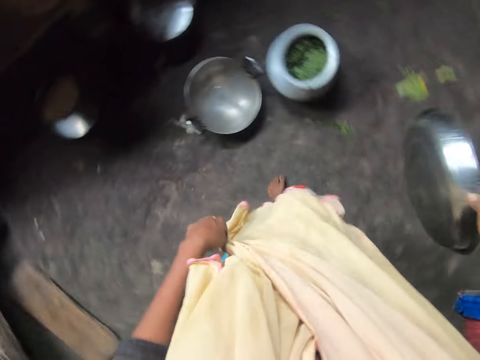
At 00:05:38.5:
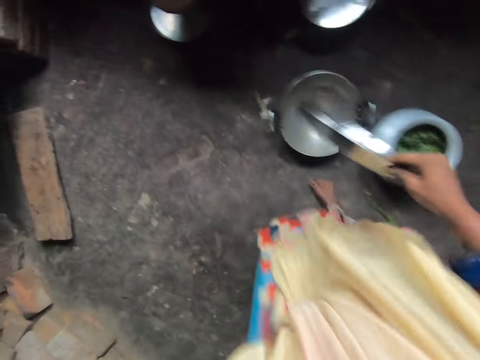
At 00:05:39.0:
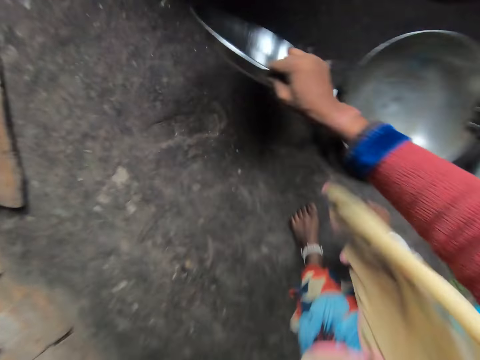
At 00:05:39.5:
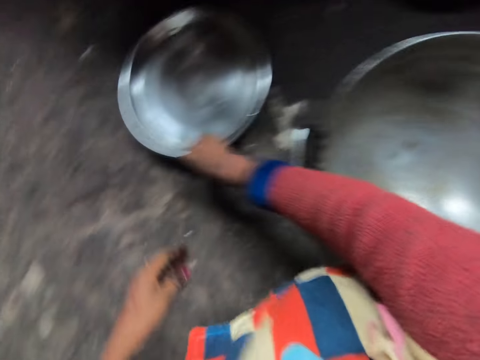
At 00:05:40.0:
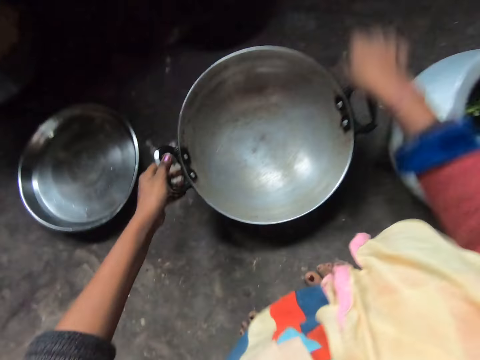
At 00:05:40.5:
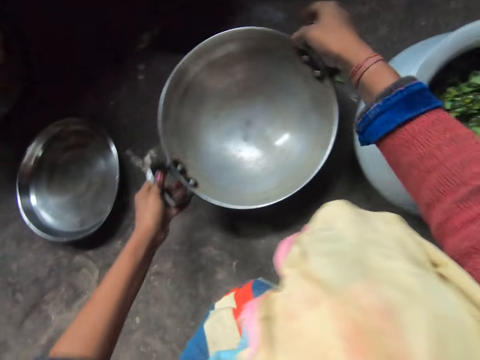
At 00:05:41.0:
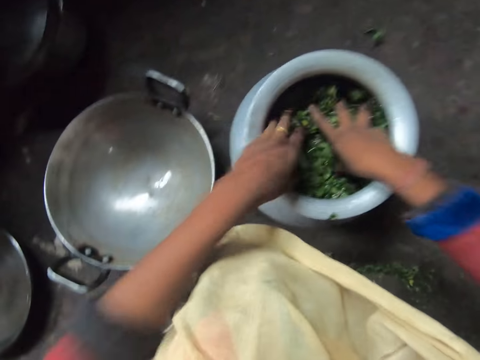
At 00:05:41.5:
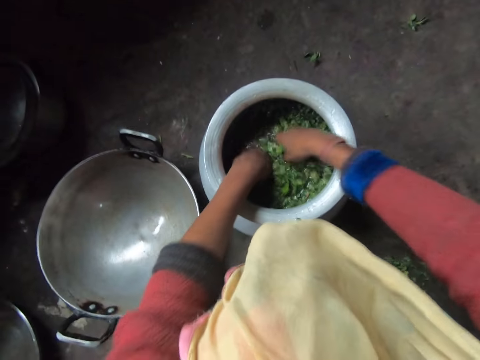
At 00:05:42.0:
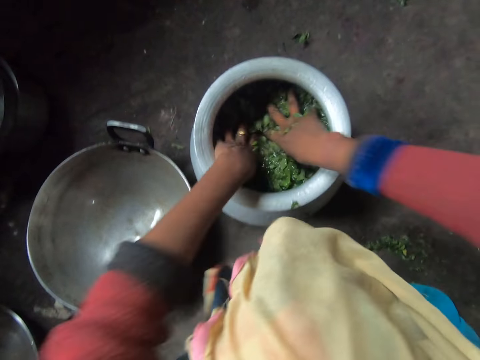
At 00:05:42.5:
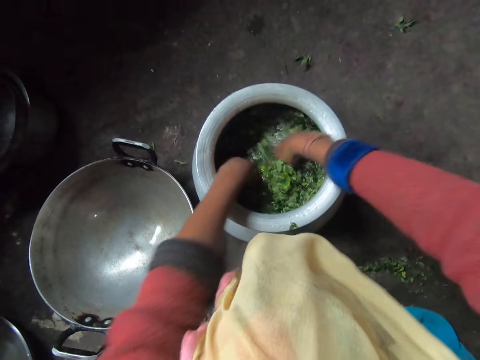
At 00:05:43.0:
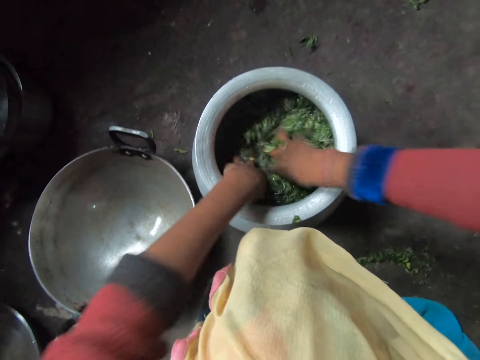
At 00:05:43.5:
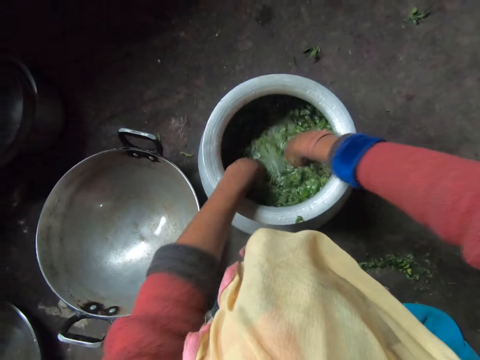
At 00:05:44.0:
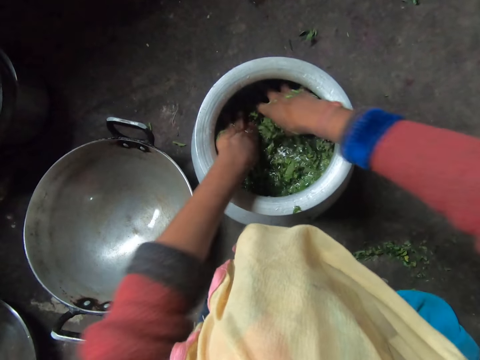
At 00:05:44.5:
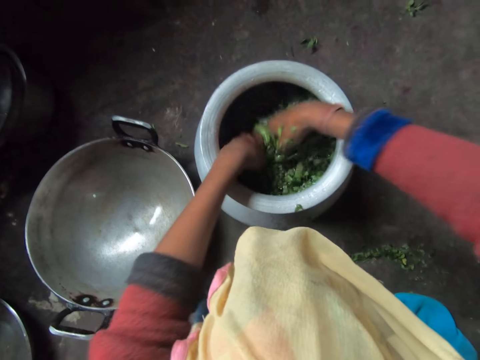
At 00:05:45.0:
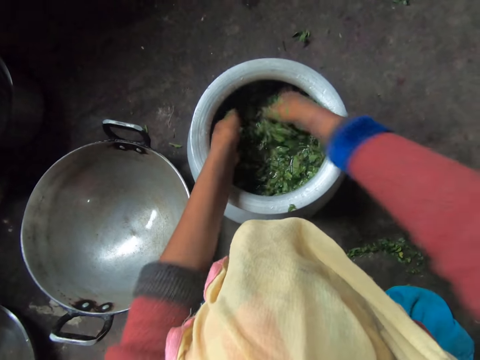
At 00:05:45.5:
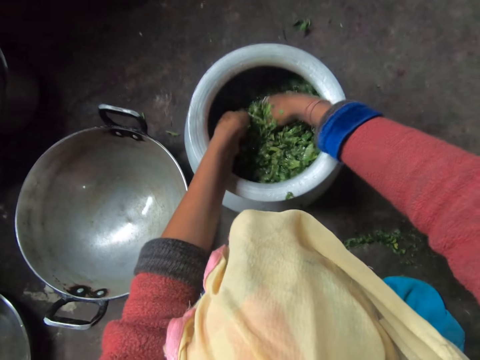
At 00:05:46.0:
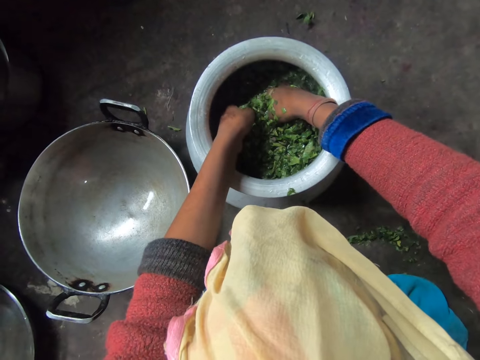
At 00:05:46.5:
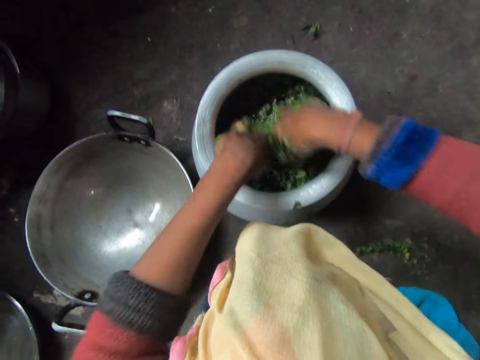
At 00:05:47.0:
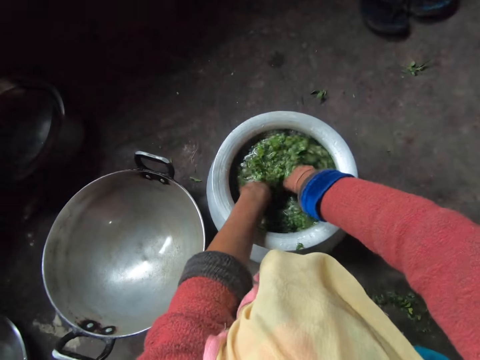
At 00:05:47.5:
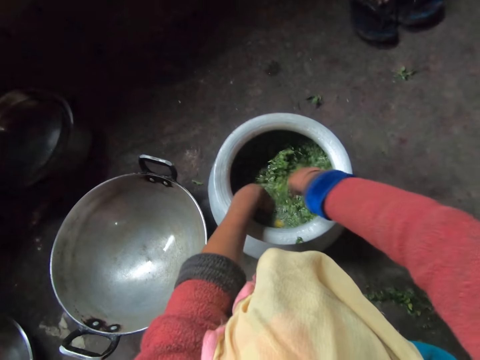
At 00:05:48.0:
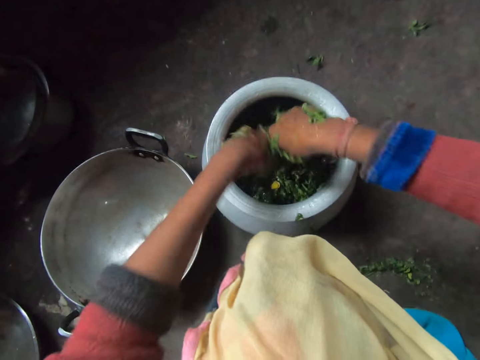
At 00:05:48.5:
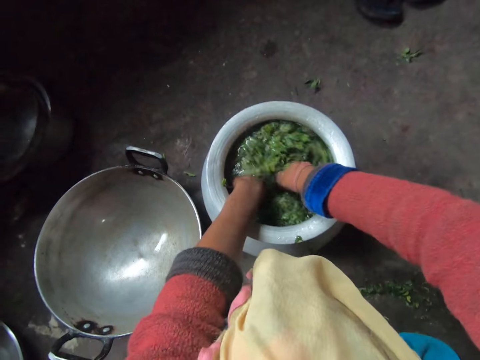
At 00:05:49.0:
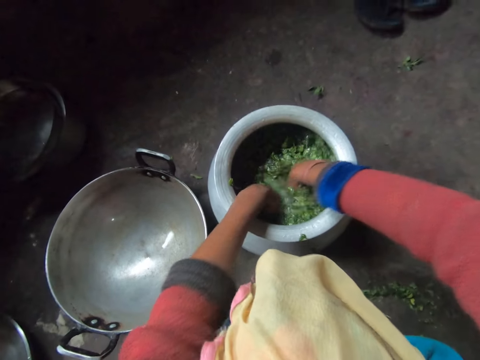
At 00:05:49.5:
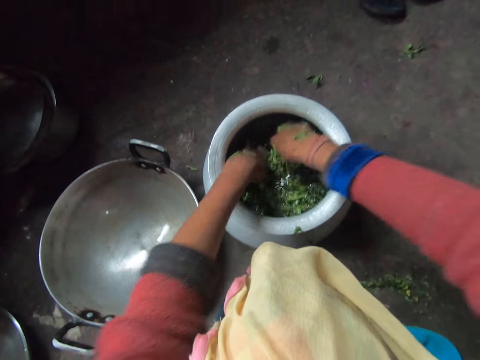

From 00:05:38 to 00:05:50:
The camera wearer places the tray on the ground. They move a soup pot on the floor. They rinse the kales in the cooking pot.

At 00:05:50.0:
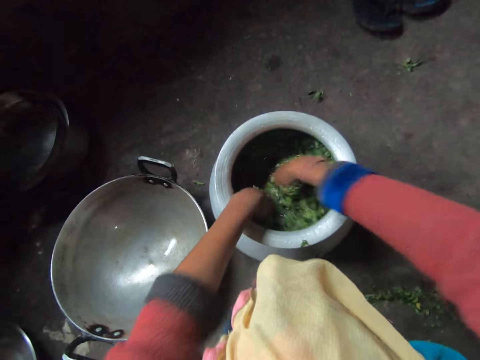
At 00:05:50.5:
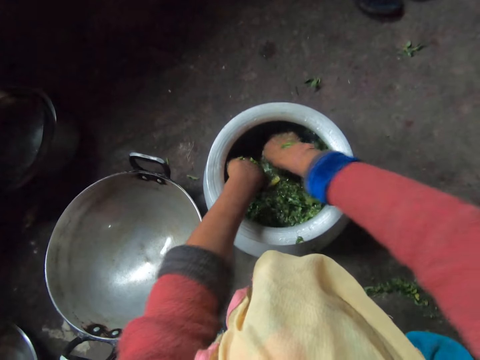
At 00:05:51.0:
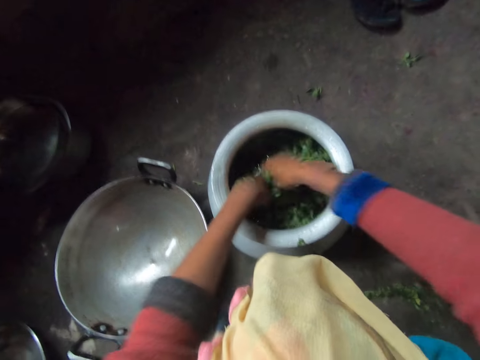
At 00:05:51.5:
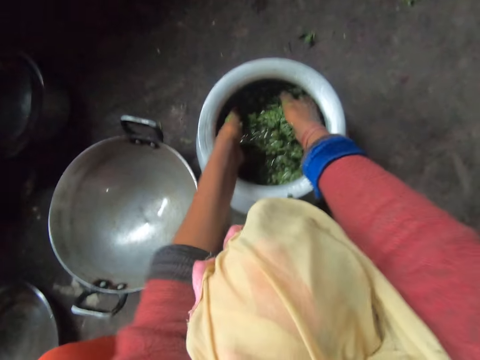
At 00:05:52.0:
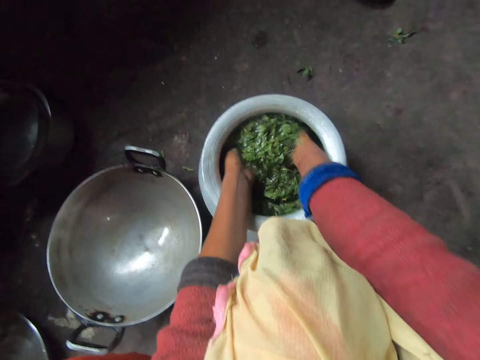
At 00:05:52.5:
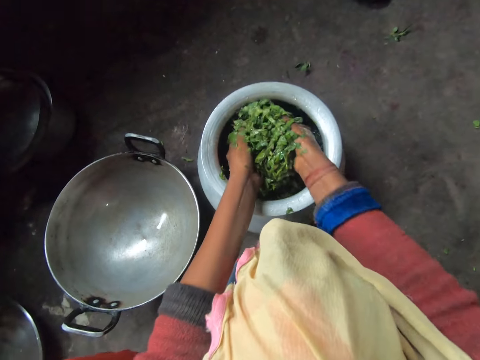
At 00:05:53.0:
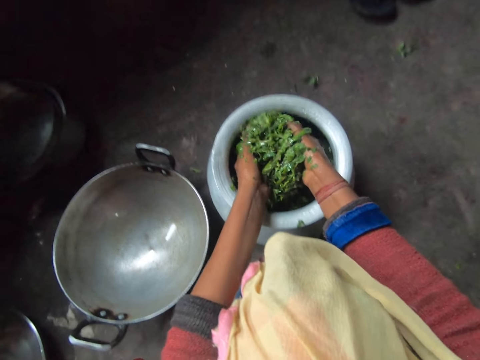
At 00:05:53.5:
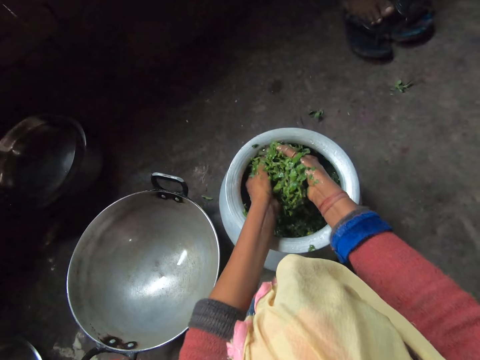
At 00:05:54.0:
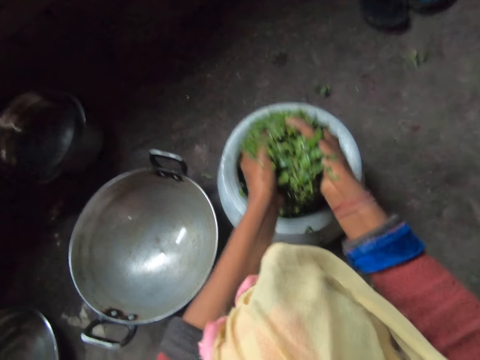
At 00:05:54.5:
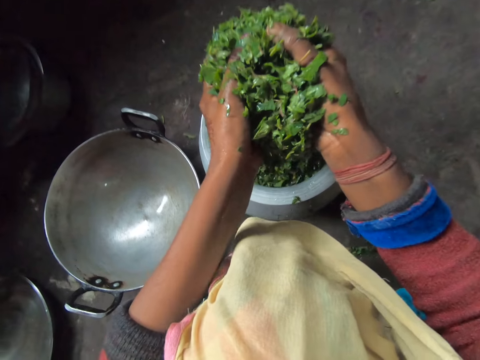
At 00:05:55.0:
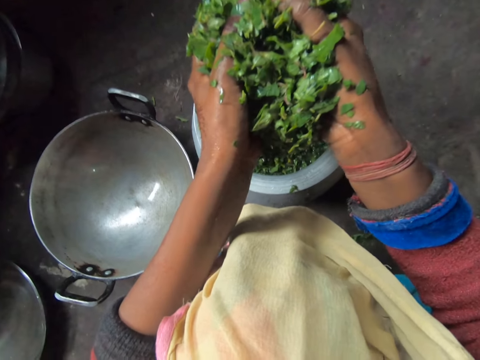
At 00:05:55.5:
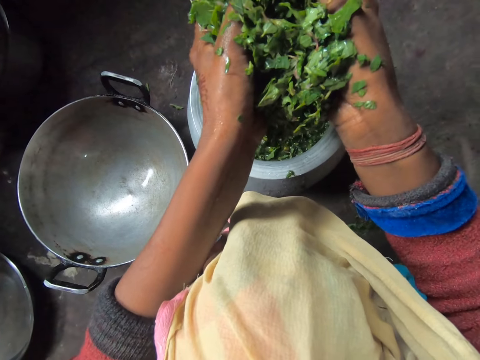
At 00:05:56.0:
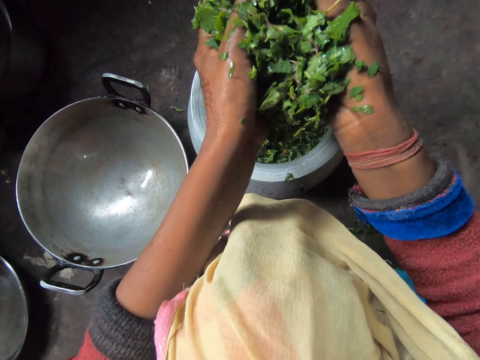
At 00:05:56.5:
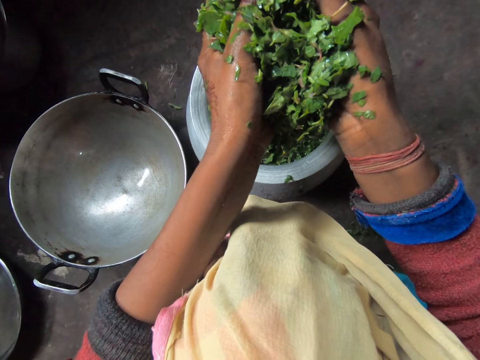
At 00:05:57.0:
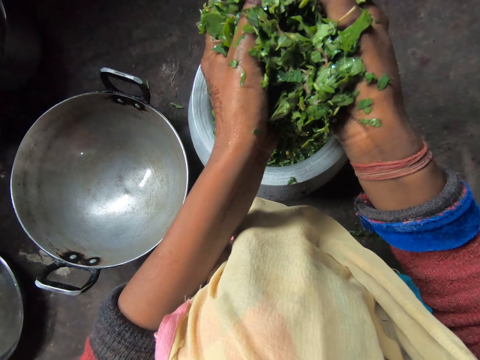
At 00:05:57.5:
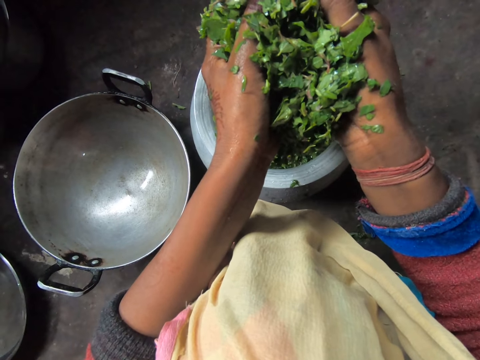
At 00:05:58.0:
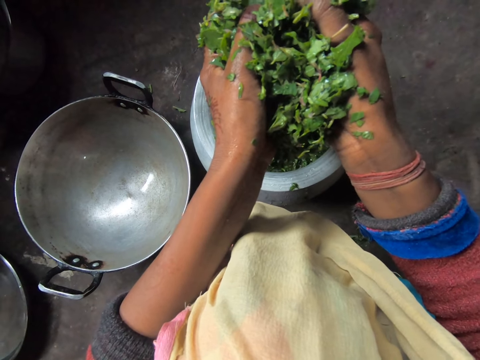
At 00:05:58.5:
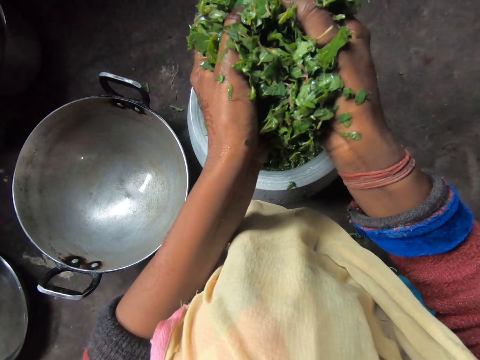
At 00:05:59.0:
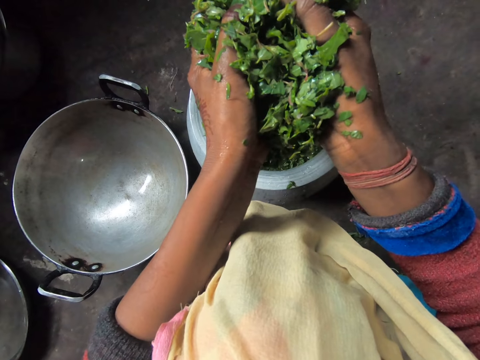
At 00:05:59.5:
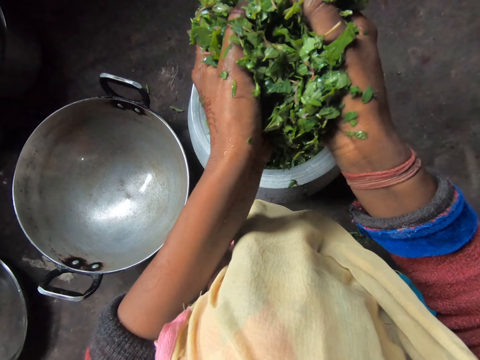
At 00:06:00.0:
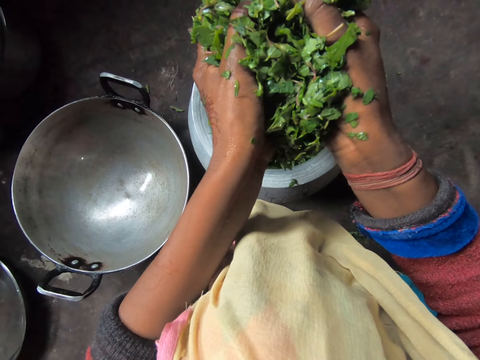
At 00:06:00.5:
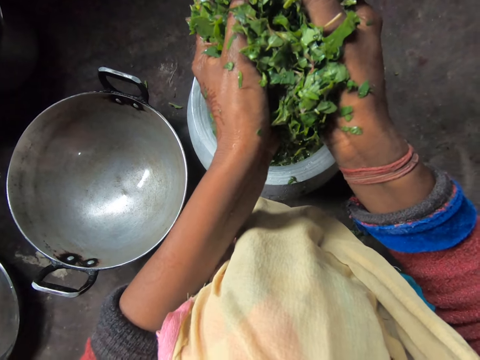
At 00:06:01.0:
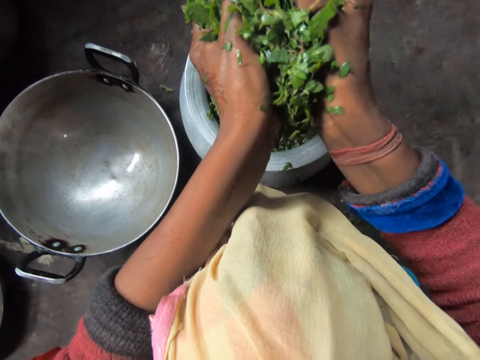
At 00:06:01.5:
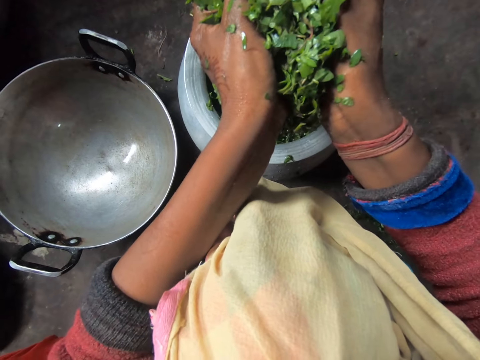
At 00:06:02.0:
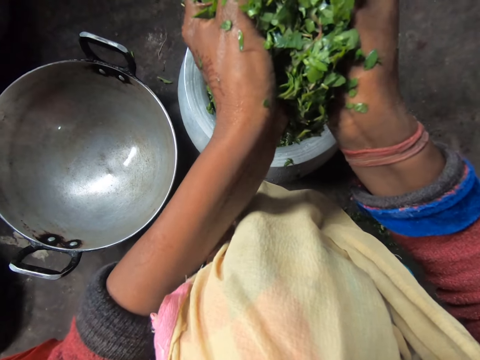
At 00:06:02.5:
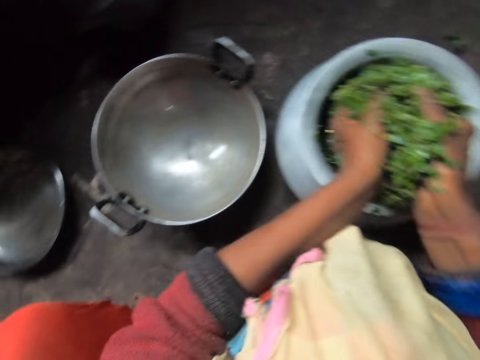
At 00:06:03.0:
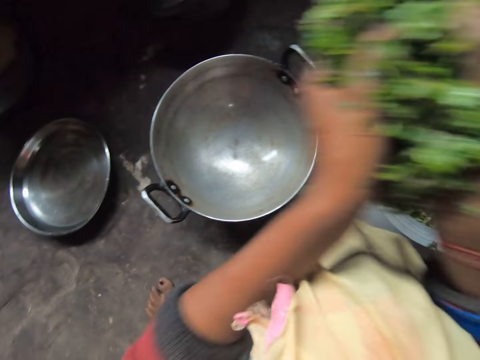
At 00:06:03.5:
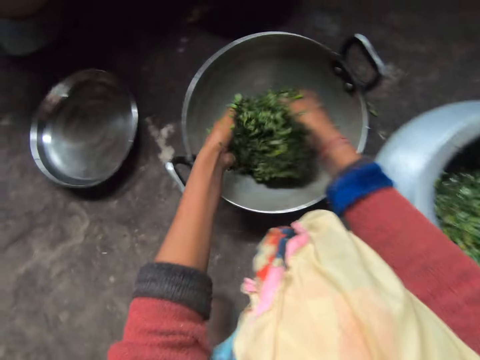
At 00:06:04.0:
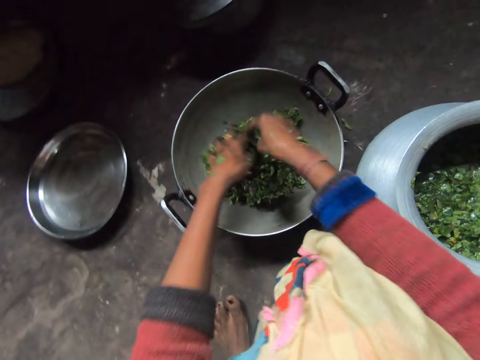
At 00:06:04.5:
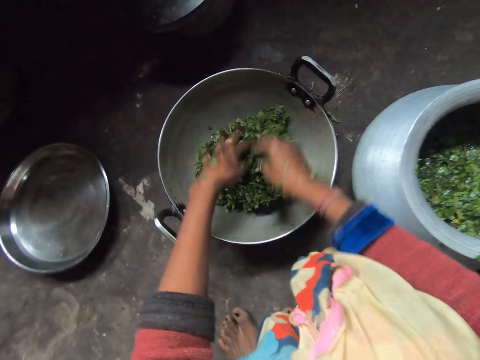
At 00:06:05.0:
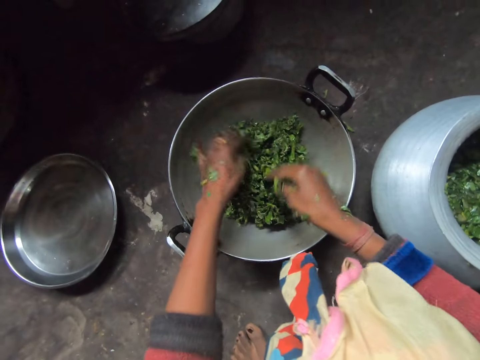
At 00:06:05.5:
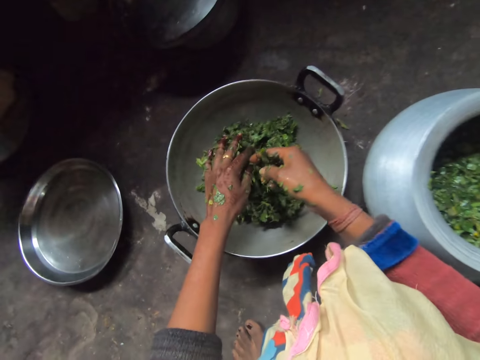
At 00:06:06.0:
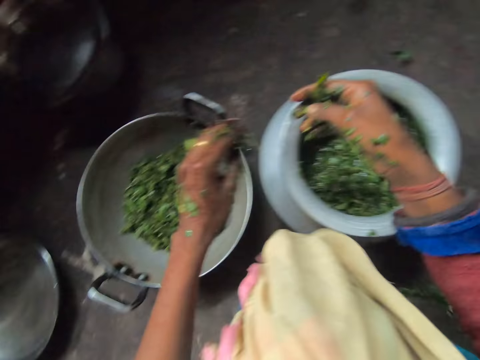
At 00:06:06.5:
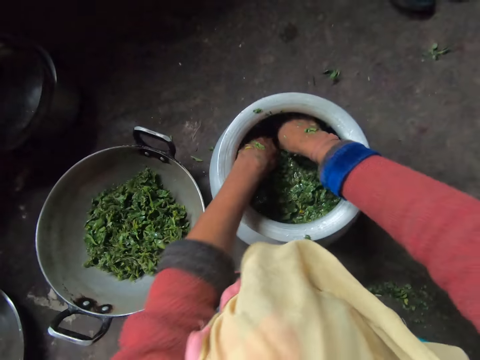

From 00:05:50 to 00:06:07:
The camera wearer picks kales from the cooking pot. A man sits in the kitchen. The camera wearer puts the kales in the soup pot and moves the kales in the soup pot.
